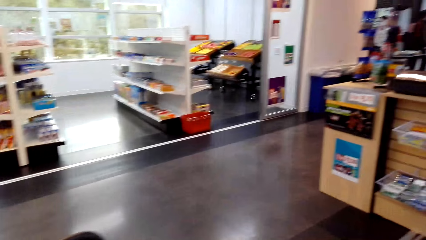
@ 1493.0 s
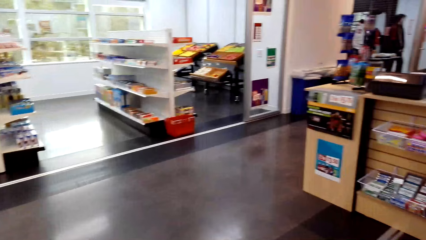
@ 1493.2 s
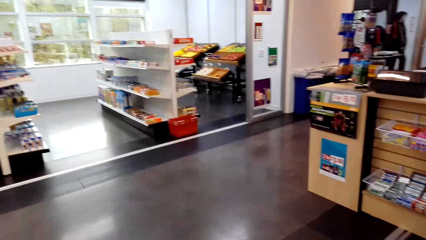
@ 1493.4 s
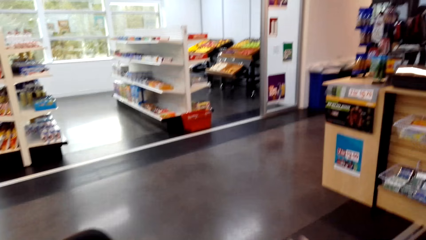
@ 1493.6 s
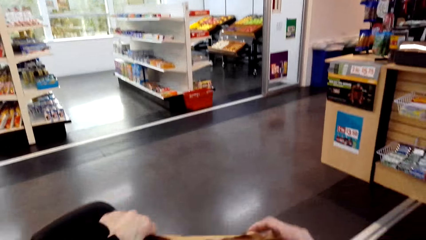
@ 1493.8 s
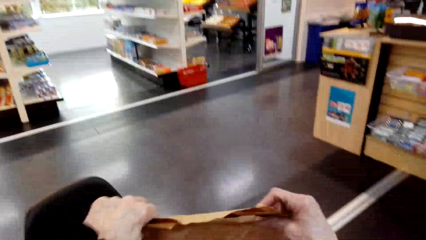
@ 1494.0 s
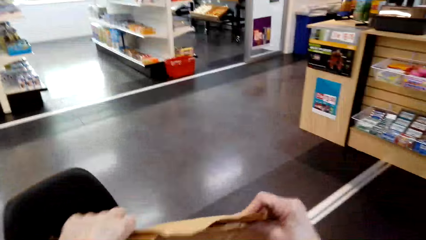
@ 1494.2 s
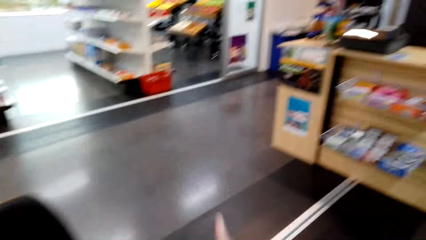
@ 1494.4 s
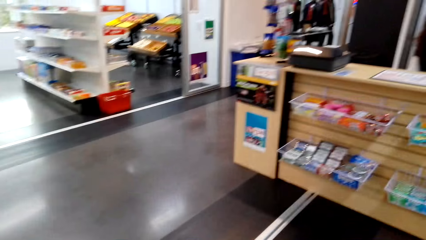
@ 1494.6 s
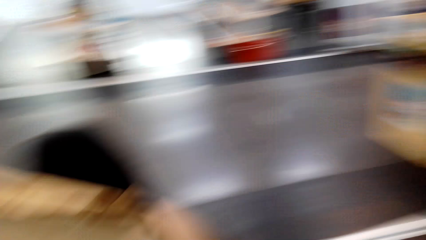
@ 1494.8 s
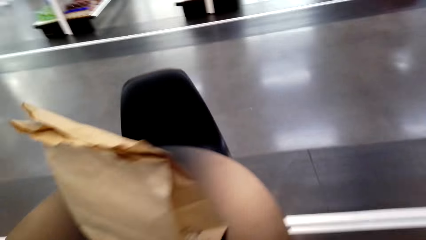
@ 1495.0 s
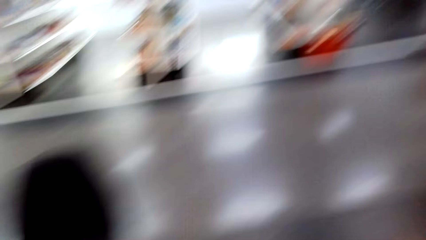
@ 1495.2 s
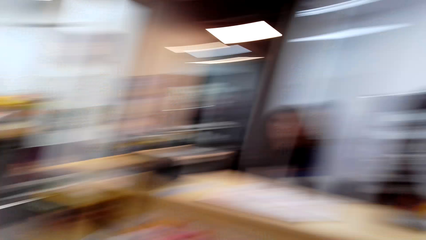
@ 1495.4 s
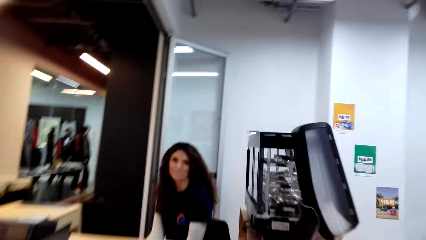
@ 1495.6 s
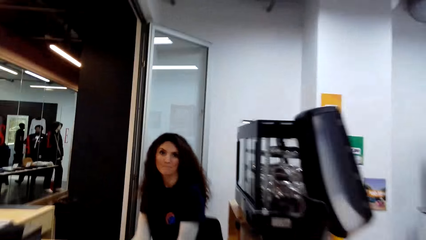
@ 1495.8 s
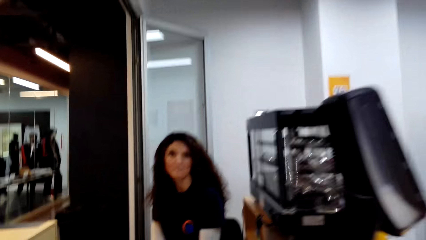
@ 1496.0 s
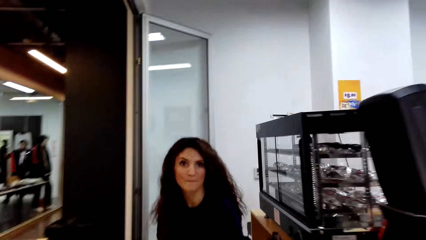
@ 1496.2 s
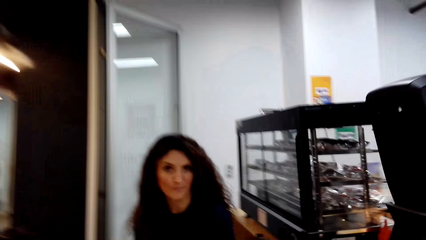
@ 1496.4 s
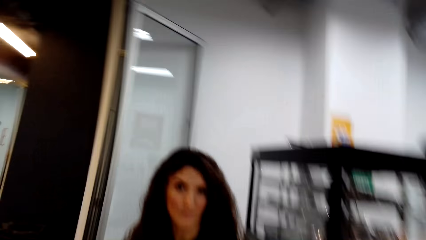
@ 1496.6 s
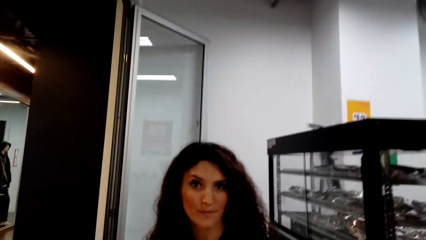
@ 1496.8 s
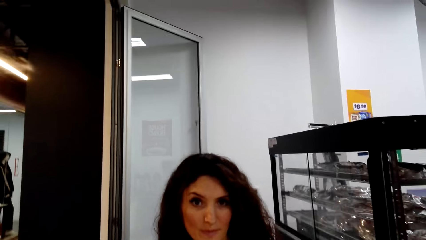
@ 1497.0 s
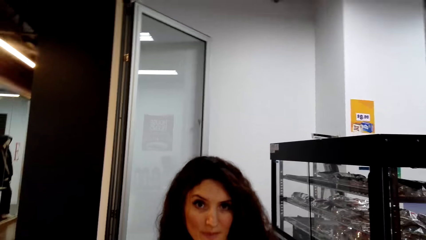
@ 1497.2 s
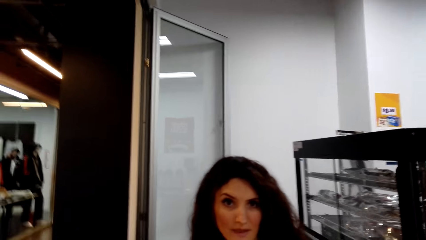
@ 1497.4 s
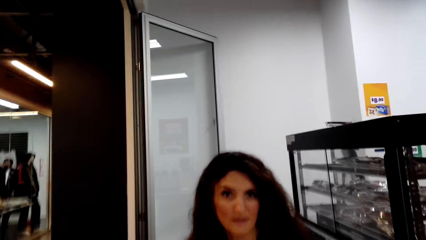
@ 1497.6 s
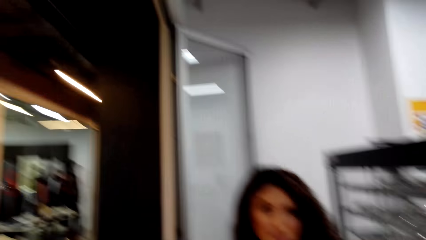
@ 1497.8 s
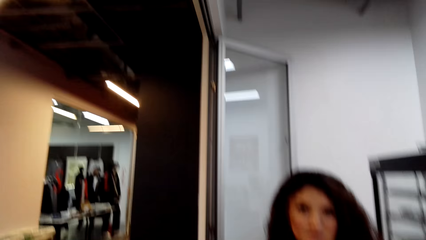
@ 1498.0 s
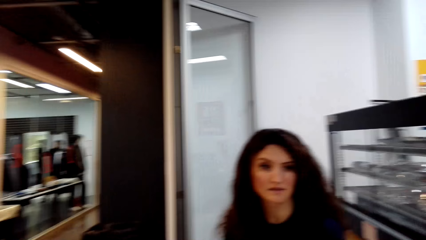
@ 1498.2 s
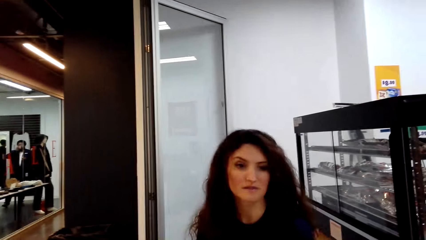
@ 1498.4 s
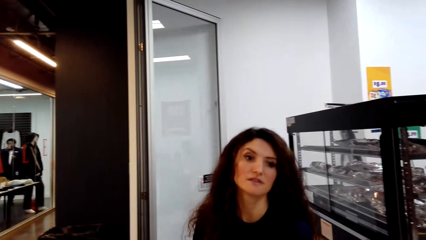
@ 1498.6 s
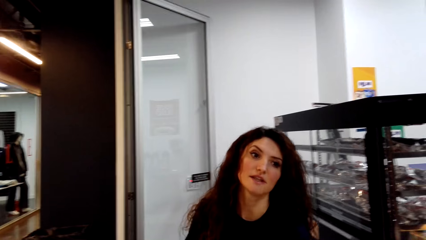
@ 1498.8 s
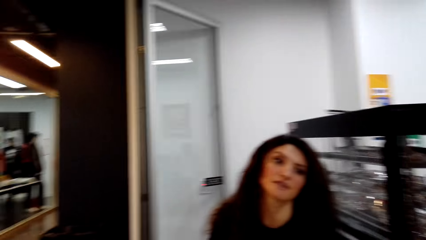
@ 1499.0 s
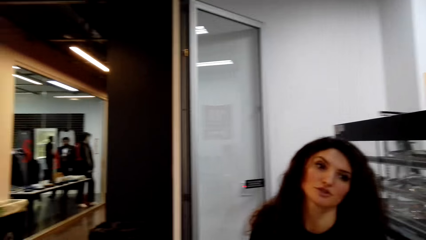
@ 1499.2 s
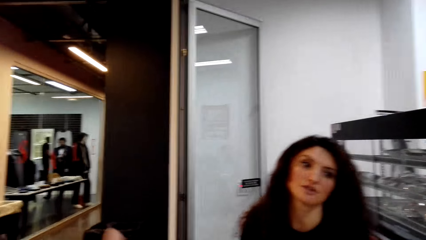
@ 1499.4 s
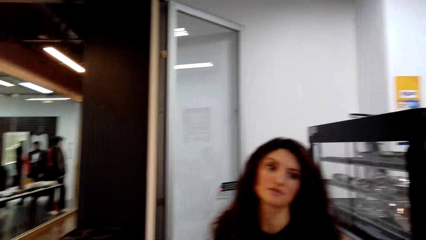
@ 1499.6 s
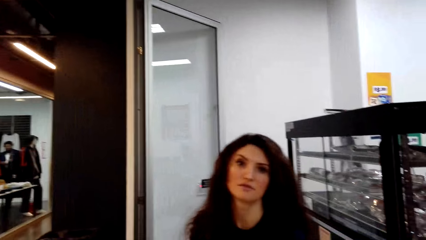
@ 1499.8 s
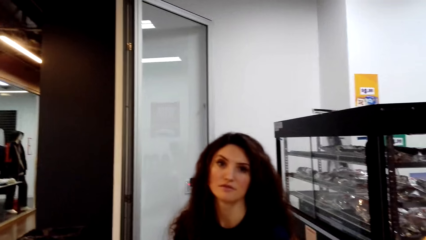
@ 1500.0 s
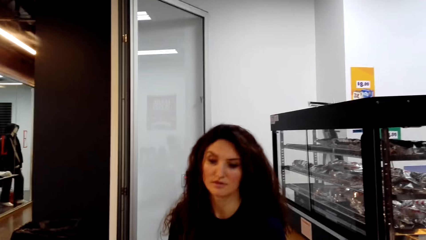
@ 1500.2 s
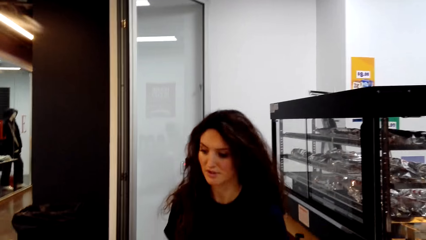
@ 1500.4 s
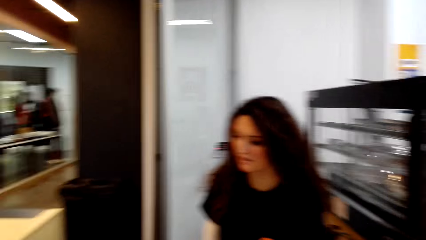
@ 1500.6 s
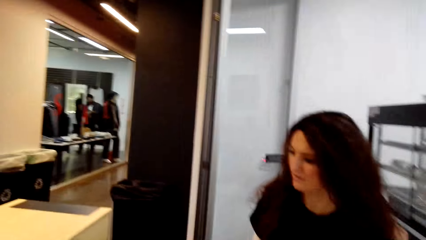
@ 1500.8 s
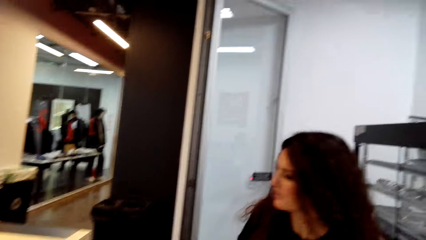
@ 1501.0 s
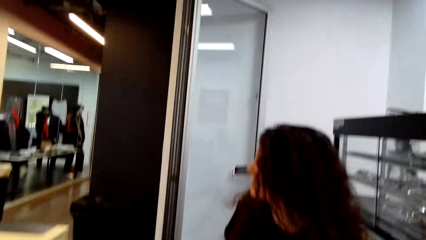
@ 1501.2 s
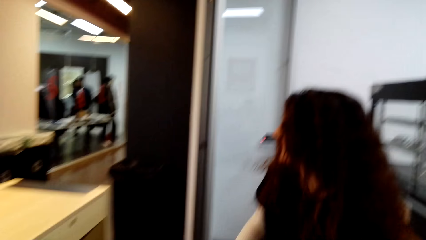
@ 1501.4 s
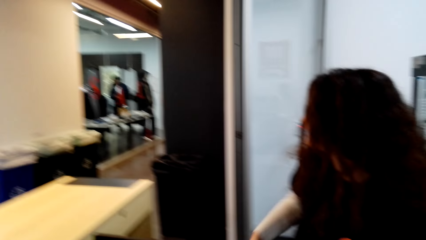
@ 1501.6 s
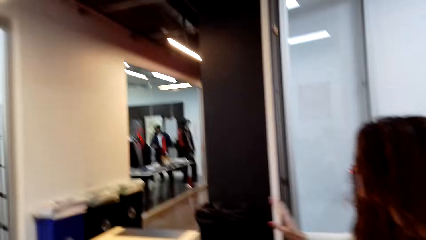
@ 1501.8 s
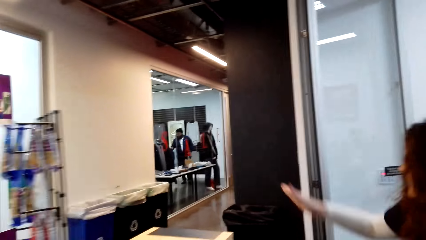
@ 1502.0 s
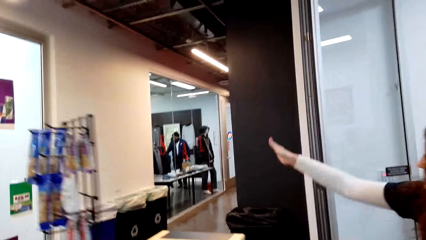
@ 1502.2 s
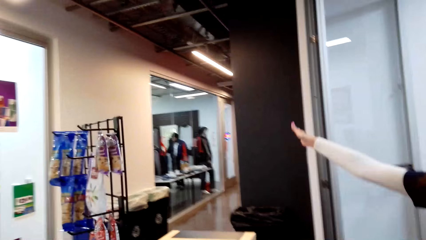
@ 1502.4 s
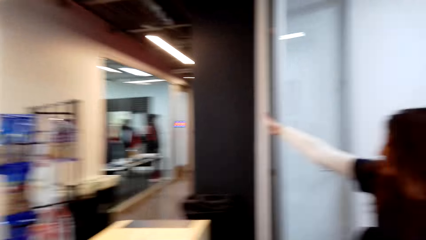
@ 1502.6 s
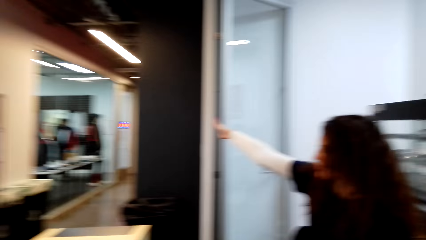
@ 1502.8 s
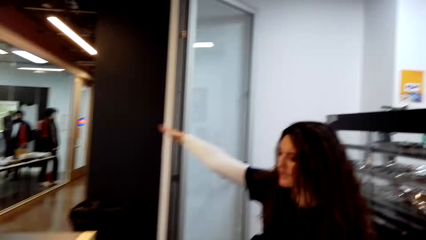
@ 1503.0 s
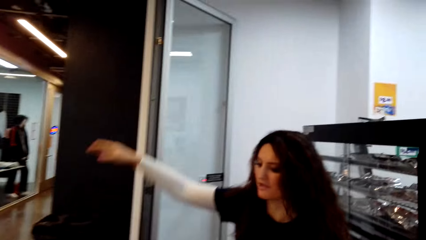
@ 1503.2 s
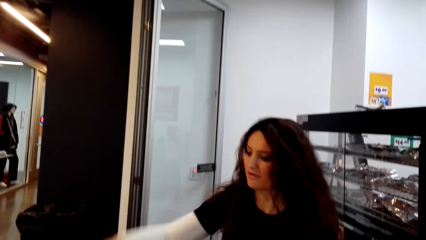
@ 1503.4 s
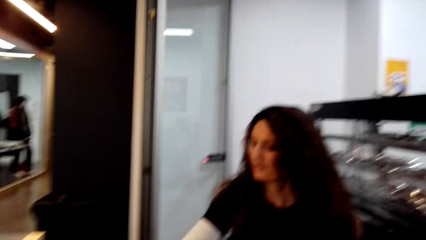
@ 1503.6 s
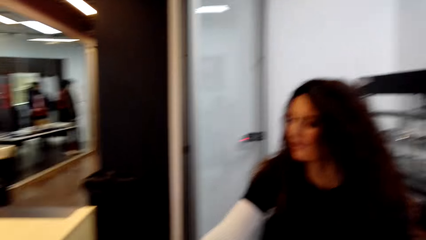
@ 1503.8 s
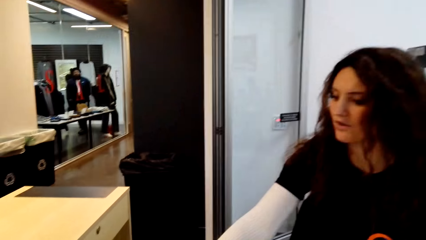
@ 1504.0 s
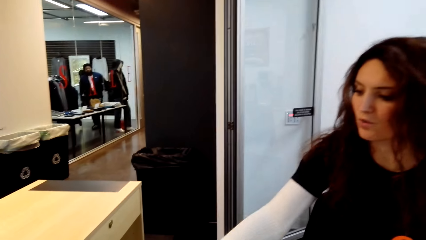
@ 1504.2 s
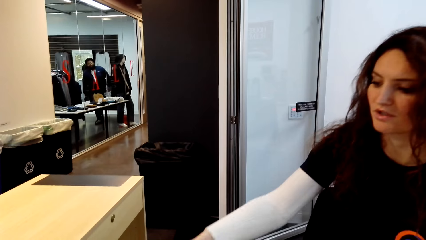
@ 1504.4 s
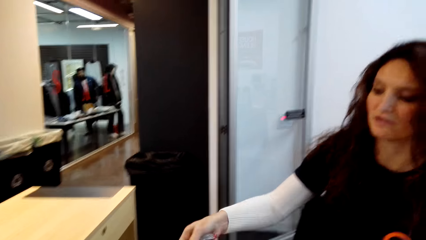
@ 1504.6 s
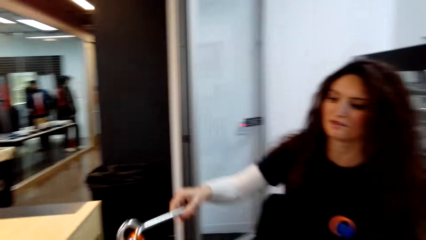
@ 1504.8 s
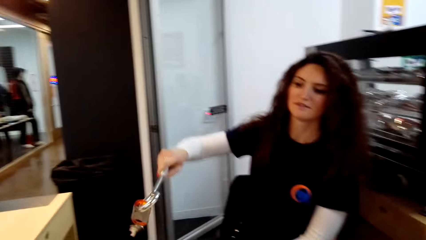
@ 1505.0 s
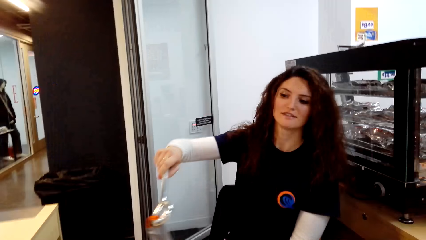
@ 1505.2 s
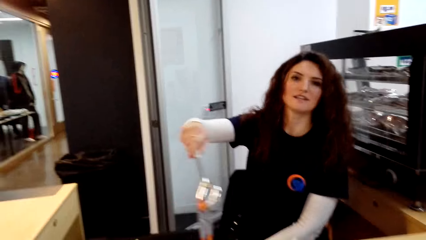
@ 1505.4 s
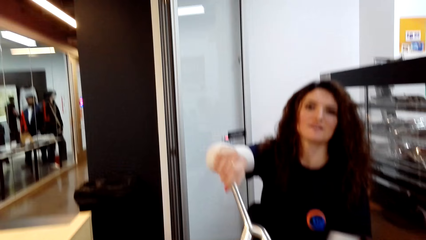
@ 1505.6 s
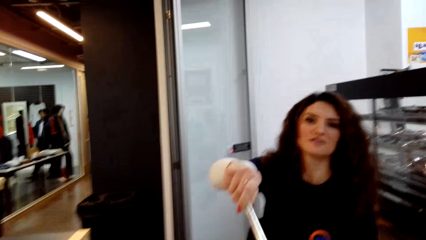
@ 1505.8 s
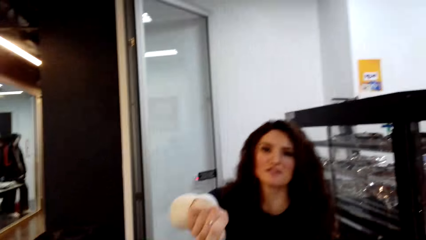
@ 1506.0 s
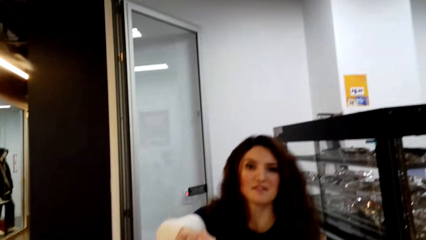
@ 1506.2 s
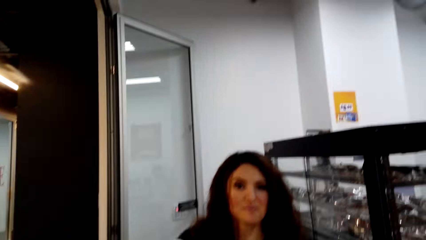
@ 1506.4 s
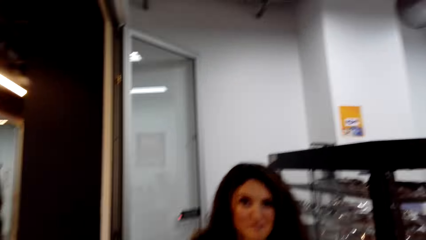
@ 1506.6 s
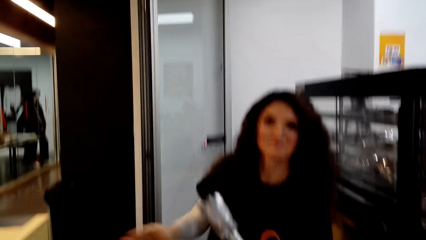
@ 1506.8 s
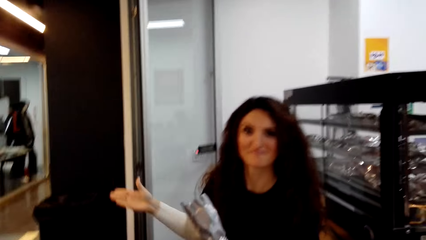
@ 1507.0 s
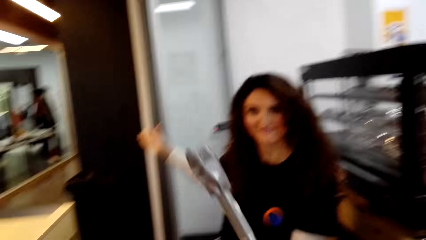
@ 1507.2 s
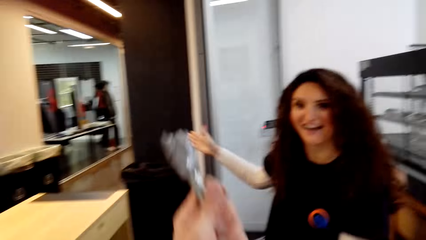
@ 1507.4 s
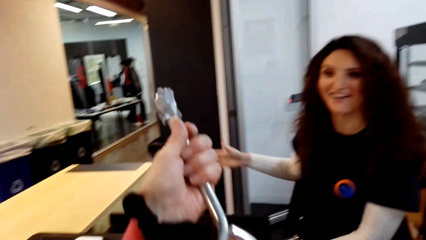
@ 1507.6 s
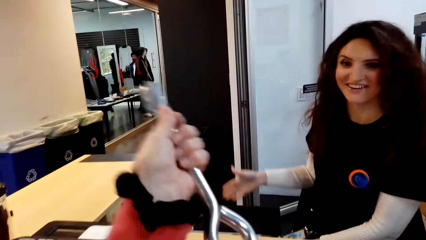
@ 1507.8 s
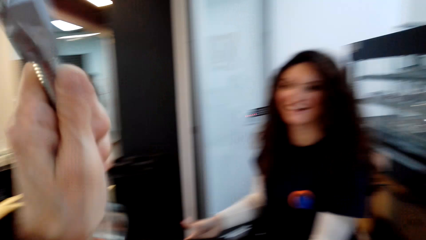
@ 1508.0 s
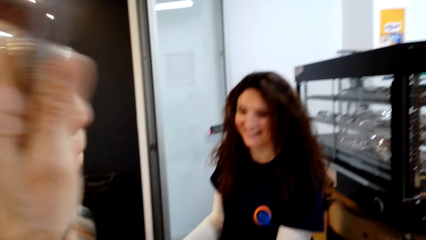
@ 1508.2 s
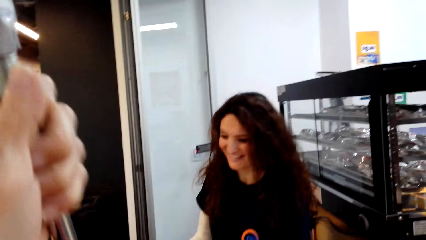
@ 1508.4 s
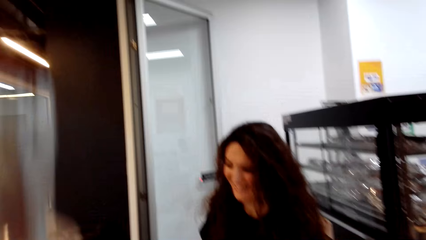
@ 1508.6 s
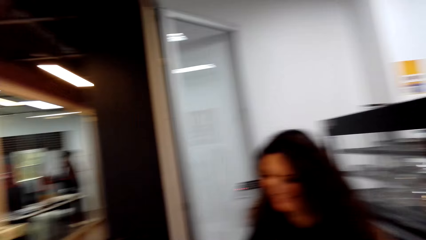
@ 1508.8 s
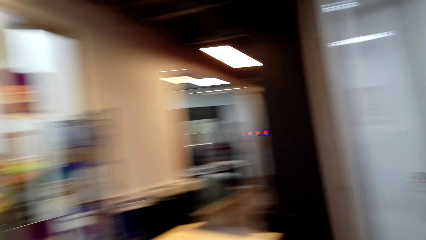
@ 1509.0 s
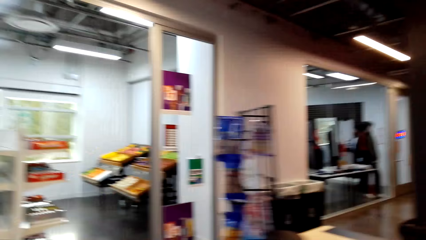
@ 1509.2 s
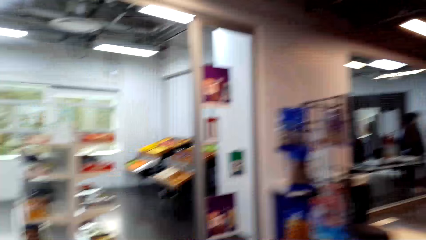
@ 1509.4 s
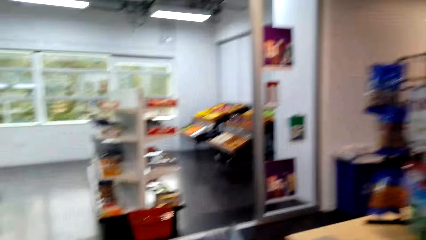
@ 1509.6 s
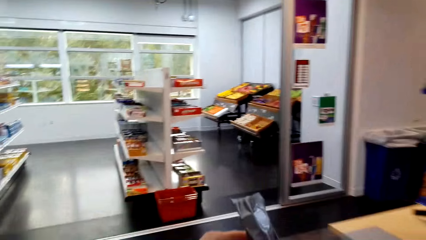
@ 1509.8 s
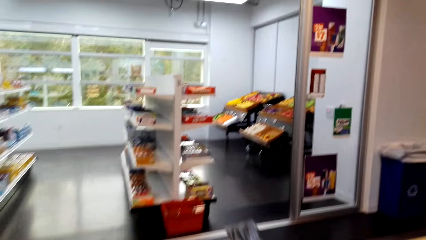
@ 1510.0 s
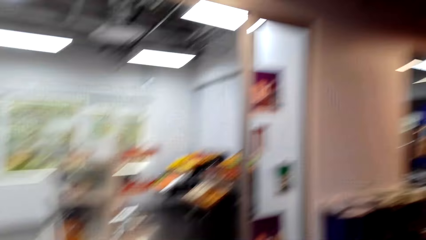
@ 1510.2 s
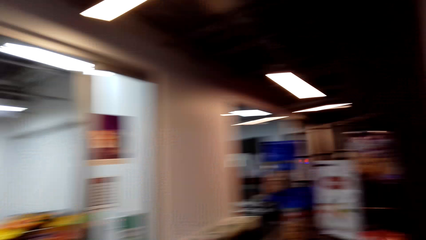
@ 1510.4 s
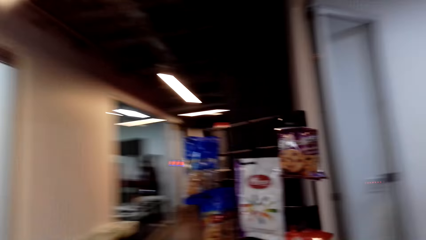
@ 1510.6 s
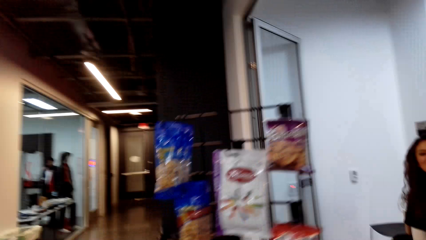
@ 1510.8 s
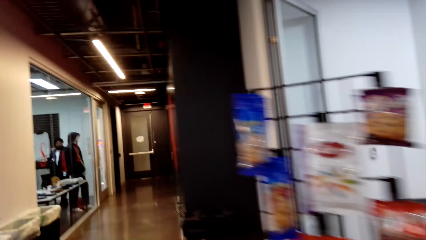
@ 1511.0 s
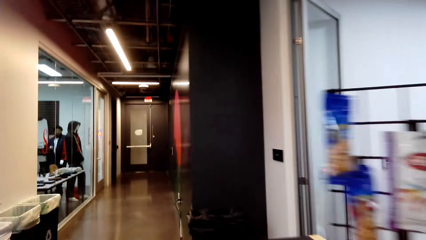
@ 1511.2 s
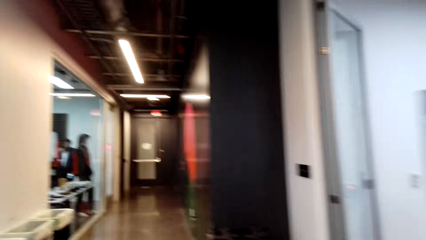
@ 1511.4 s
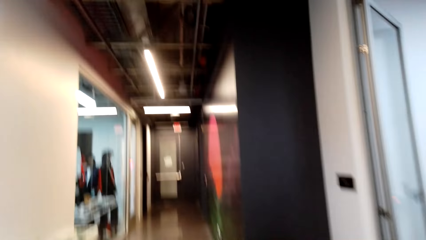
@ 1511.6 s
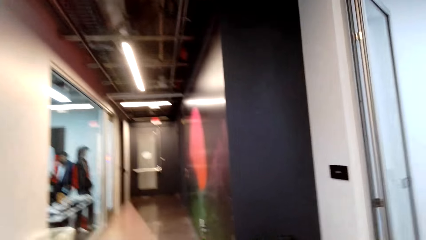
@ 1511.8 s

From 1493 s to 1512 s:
The camera wearer picks up the package bag, walks to the cashier's table and dialogues with the cashier. The cashier picks up a key and talks to a person. The cashier gives the person keys and talks to the person. The camera wearer walks around the supermarket and dialogues with the cashier.
